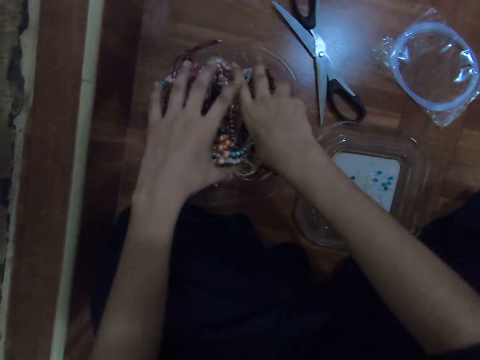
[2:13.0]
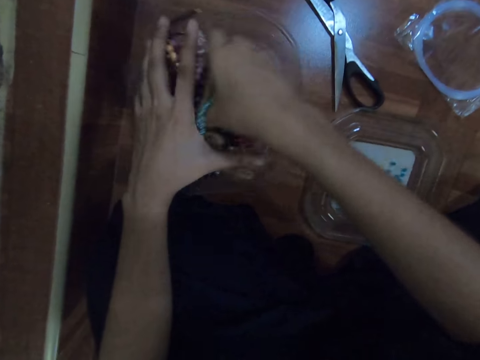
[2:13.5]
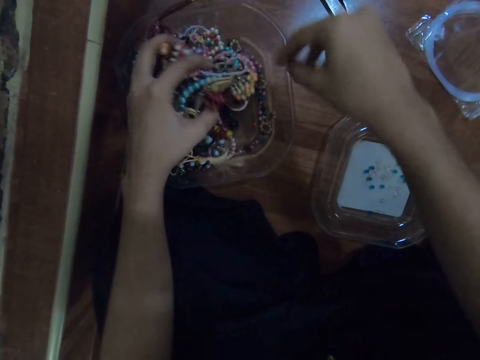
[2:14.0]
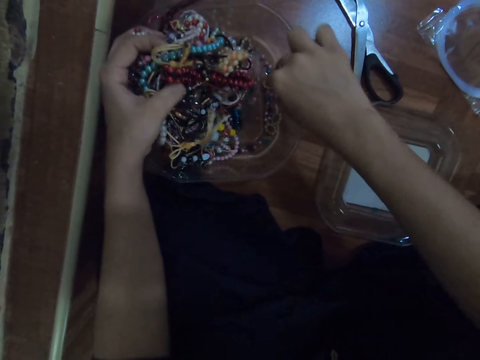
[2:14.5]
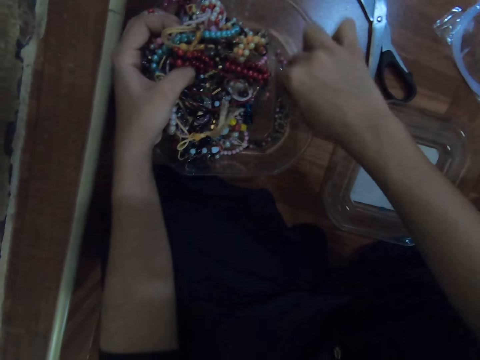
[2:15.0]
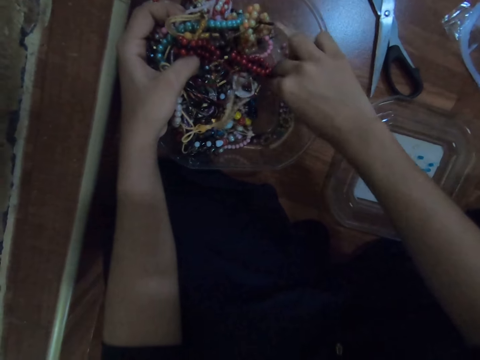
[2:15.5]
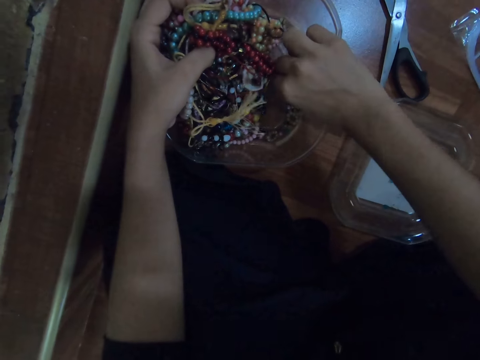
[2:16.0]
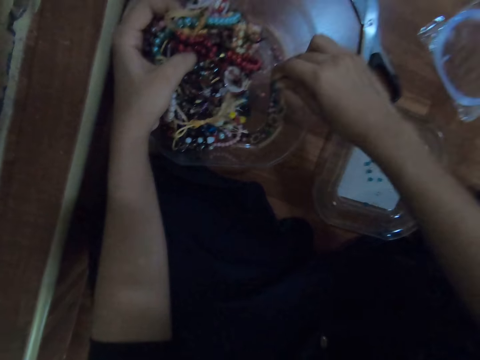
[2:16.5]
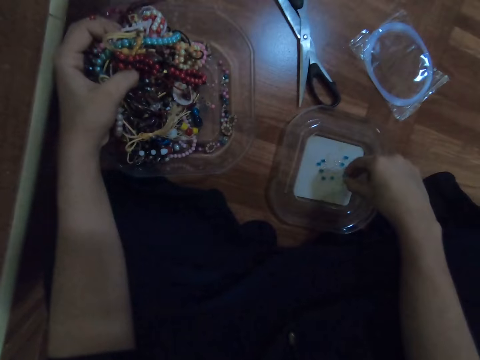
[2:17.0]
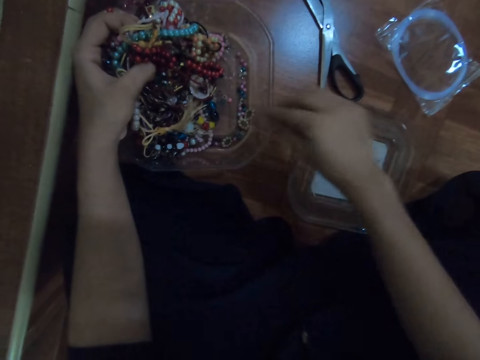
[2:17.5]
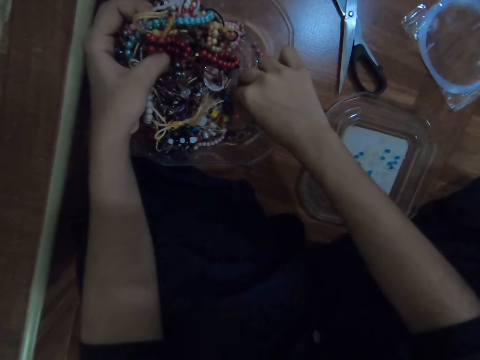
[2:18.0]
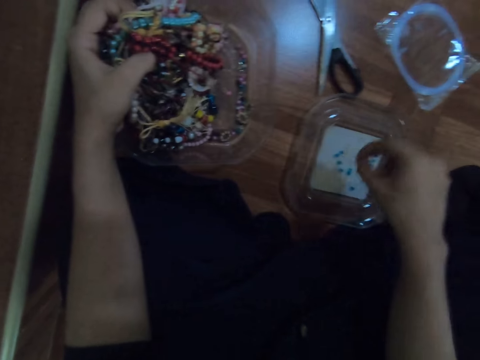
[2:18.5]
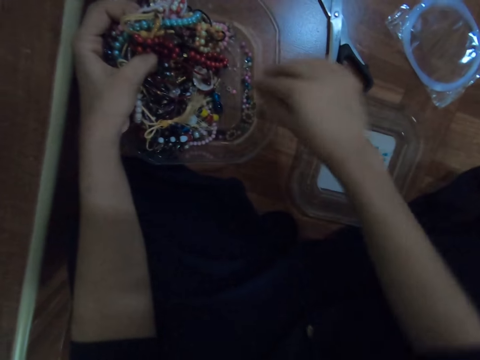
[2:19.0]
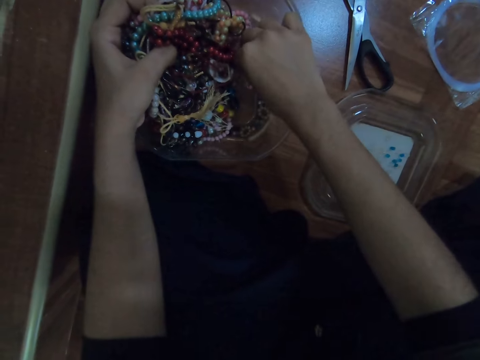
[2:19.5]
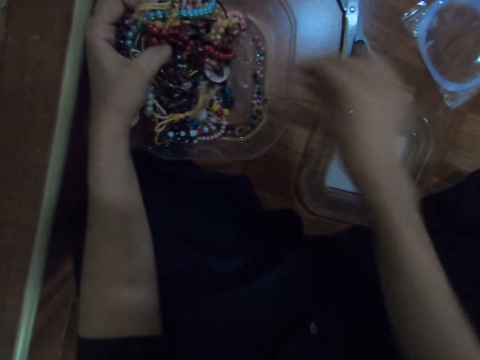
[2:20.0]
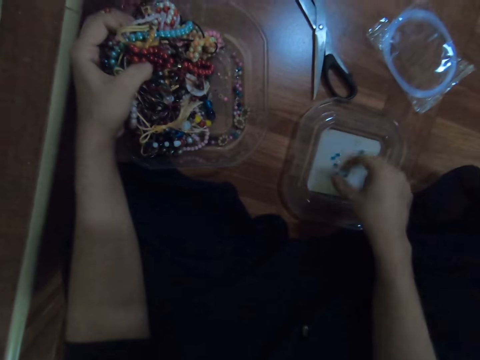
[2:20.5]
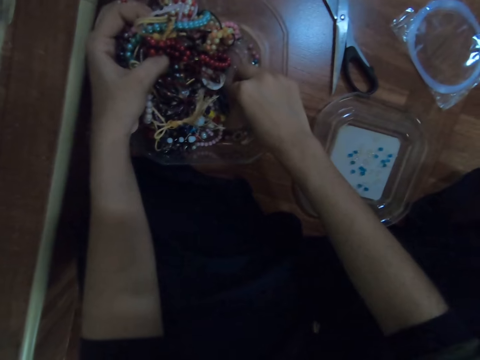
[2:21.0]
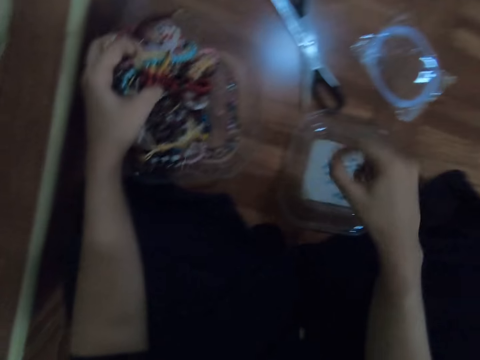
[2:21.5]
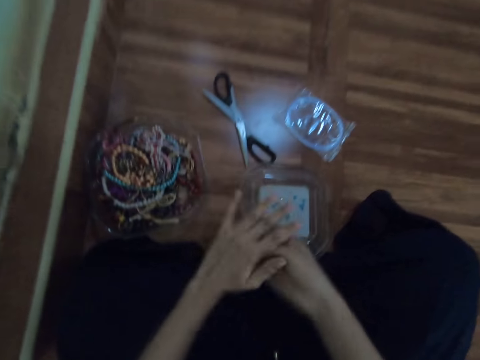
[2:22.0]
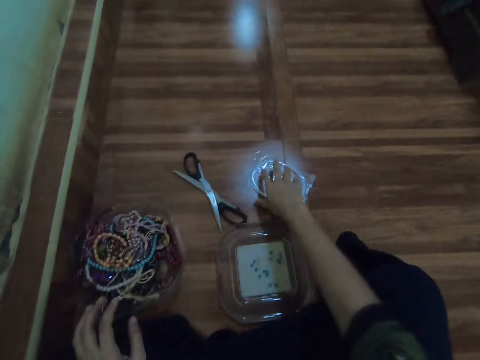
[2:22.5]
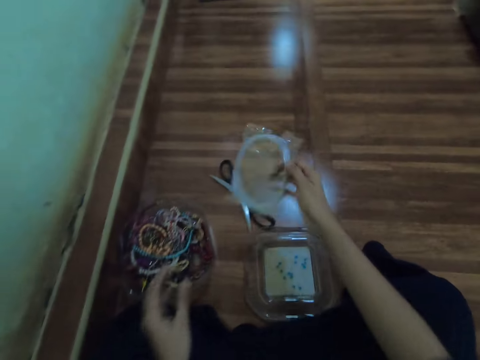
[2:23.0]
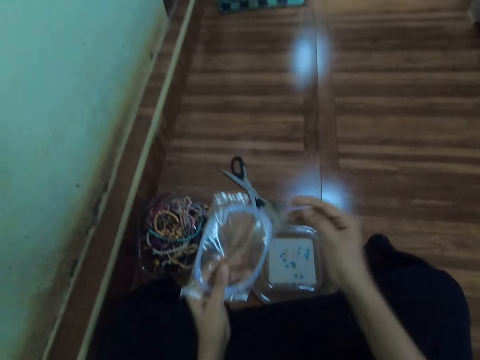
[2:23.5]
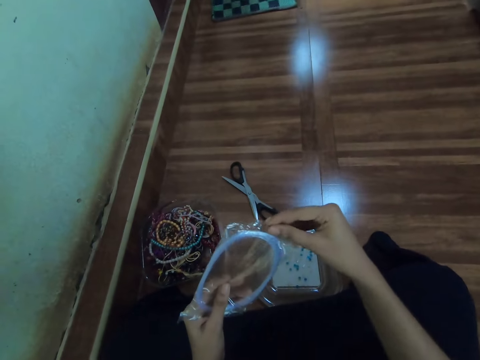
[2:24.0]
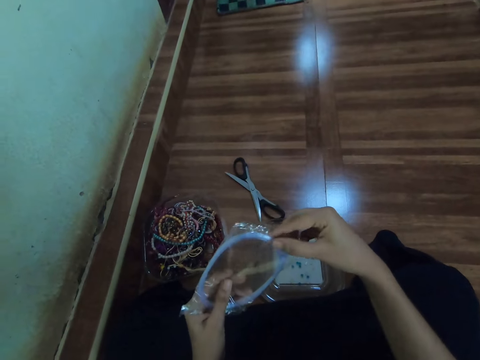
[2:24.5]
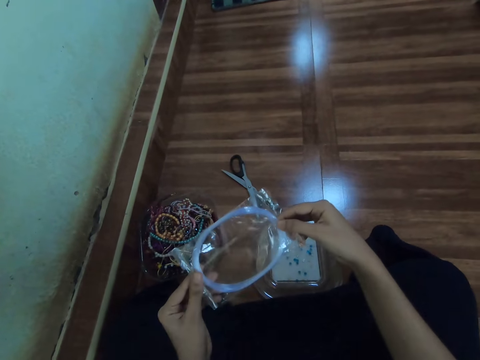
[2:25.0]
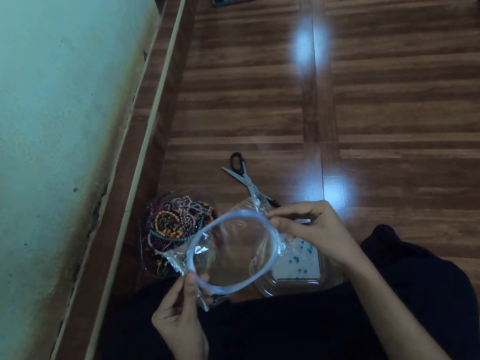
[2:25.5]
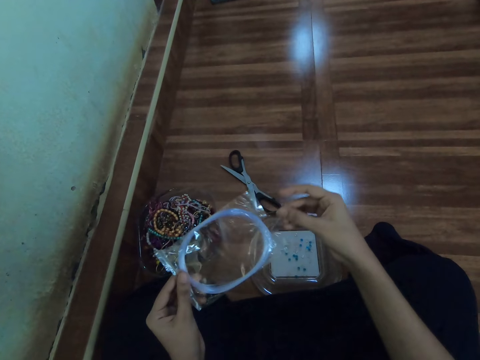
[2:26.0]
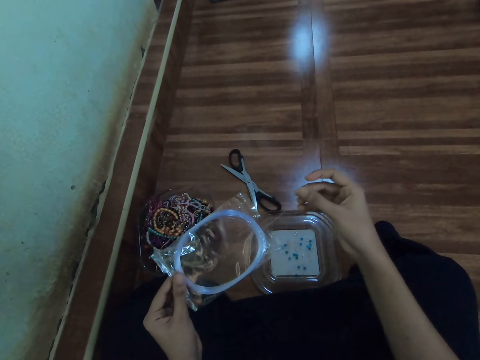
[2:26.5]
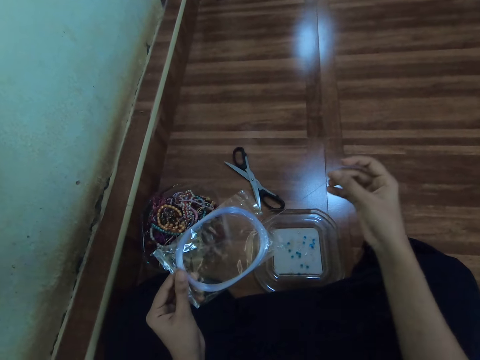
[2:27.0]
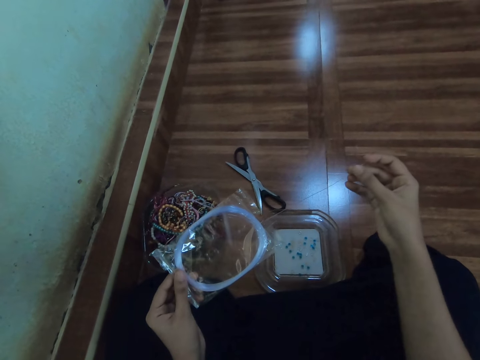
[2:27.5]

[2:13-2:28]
The camera wearer searches through the bead container with her right hand. She picks some beads from the container with her right hand. She drops the beads on the plastic lid with her right hand. She picks some beads from the container with her right hand. She drops the beads on the plastic lid with her right hand. She picks some beads from the container with her right hand. She drops the beads on the plastic lid with her right hand. She picks some beads from the container with her right hand. She drops the beads on the plastic lid with her right hand. She picks a pack of string from the floor with her right hand. She passes the pack of string from her right hand to her left hand. She draws out a string from the pack of string with her right hand.

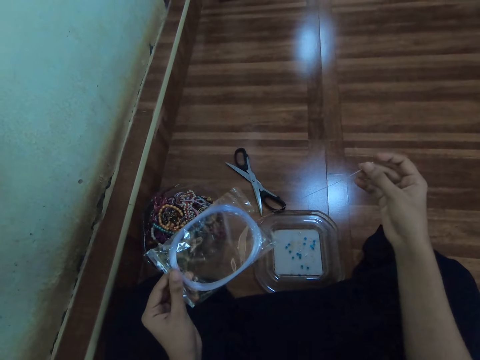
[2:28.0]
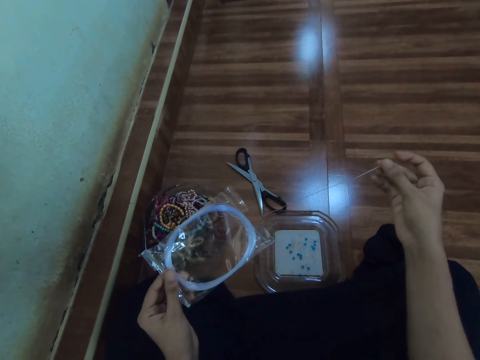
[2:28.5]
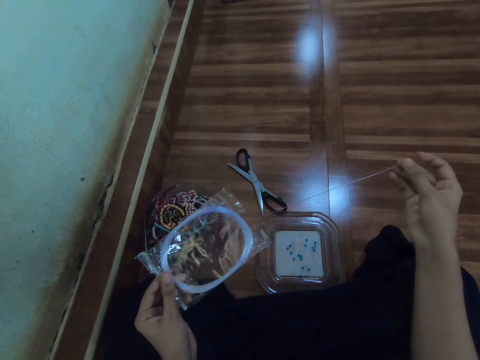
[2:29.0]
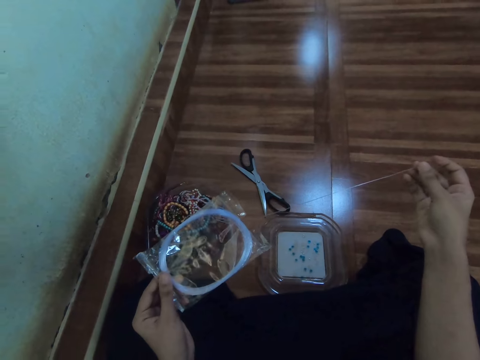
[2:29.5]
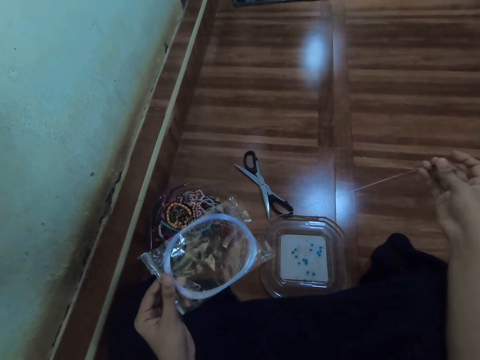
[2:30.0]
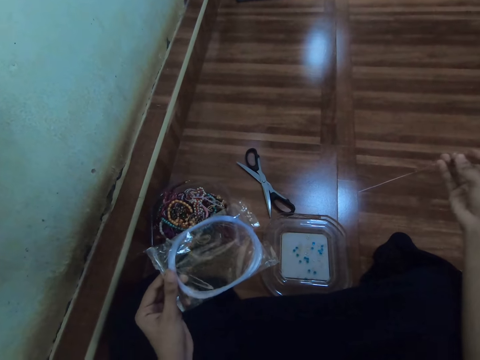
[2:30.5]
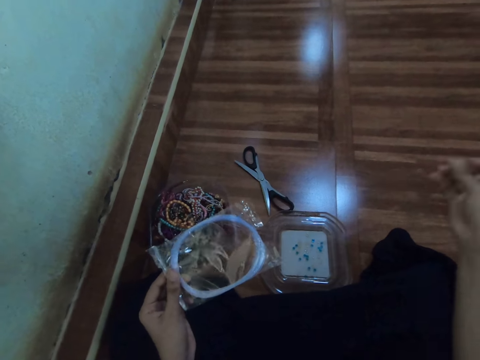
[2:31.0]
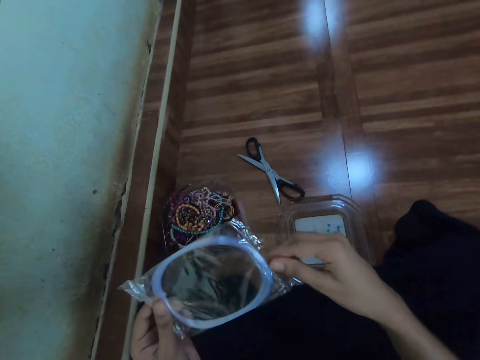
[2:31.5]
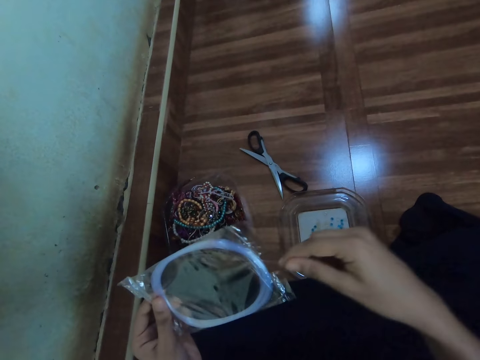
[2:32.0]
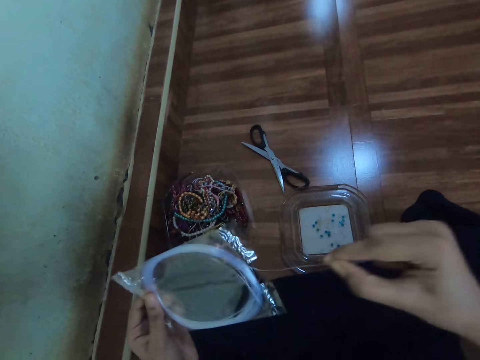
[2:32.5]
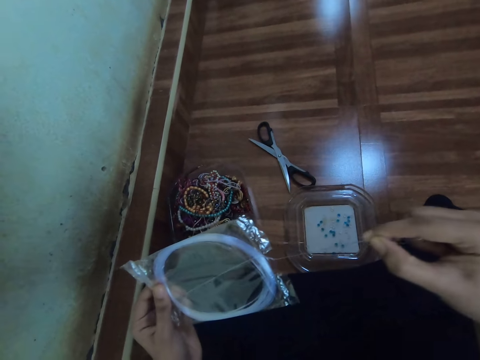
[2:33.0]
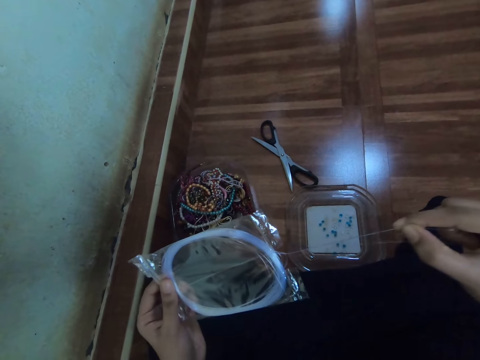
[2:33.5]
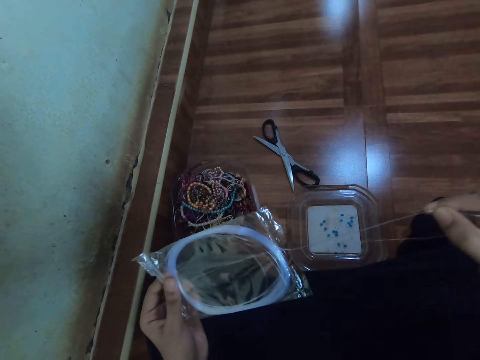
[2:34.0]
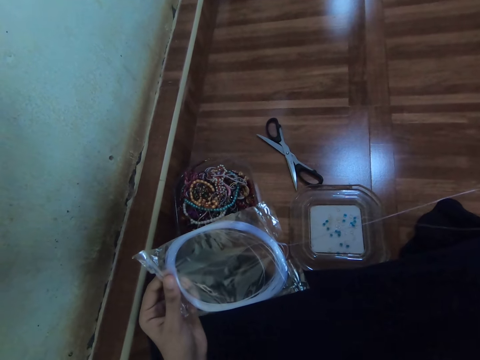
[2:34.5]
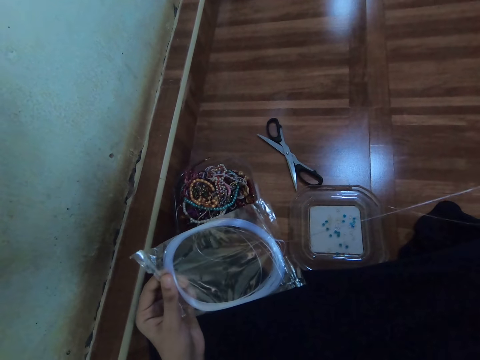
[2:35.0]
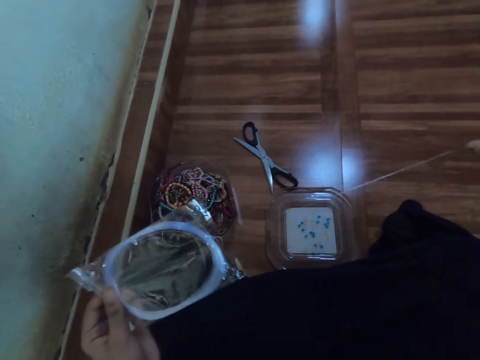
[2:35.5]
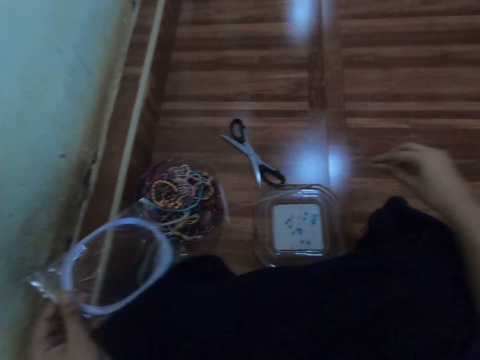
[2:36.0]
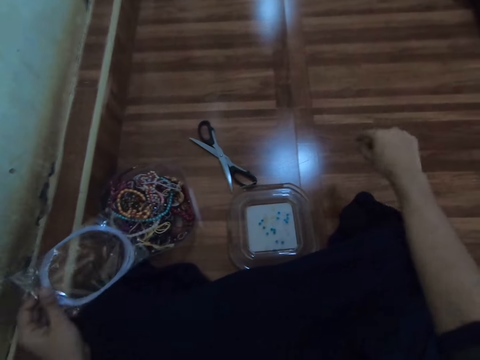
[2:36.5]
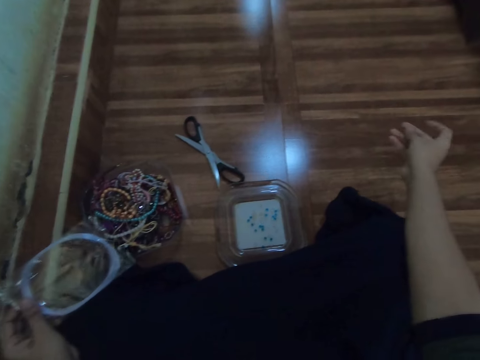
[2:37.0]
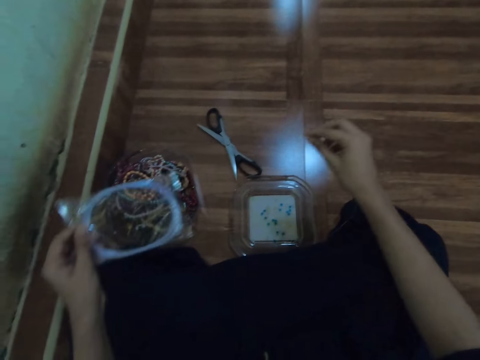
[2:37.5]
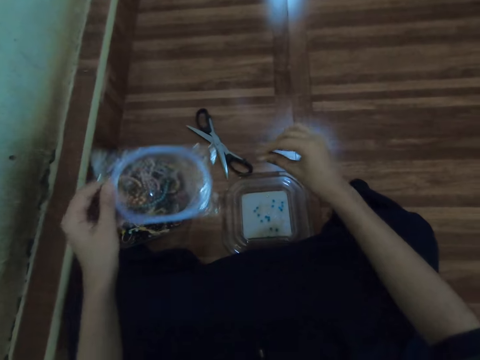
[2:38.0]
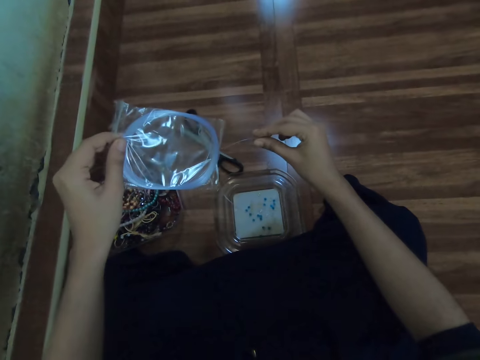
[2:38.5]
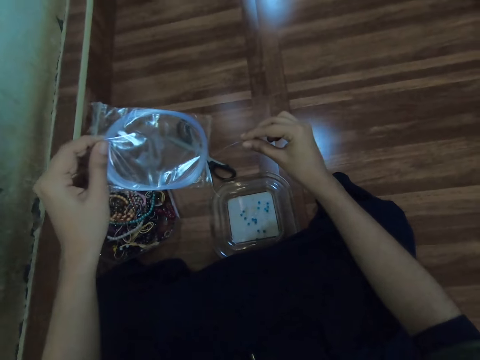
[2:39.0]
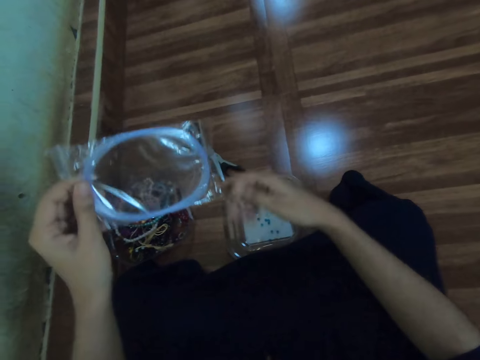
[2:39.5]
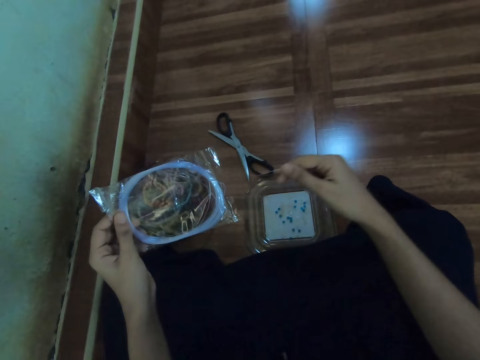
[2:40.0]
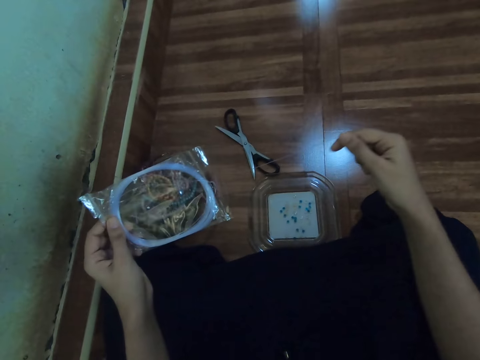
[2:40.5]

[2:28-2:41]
The camera wearer takes out a thread.
